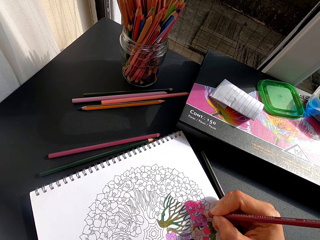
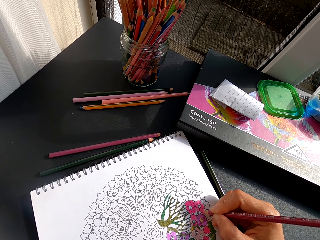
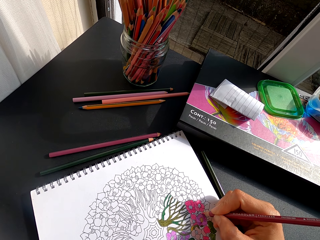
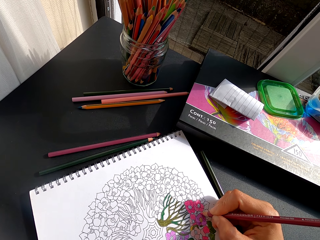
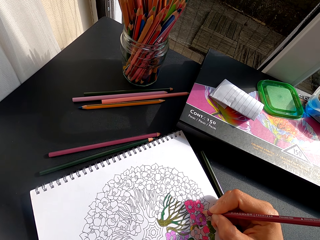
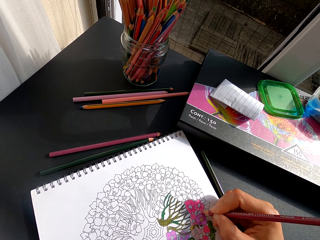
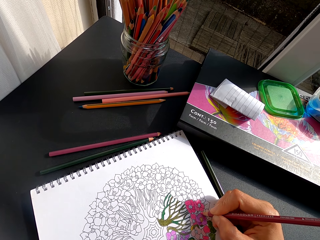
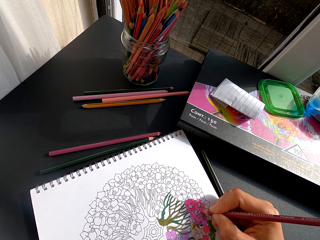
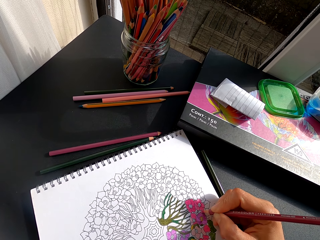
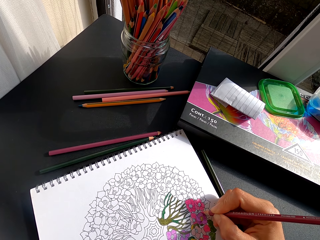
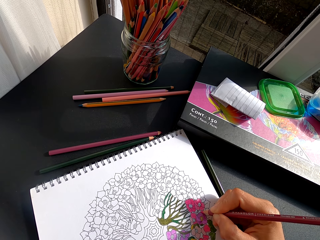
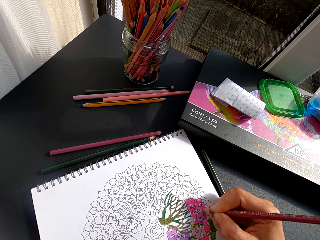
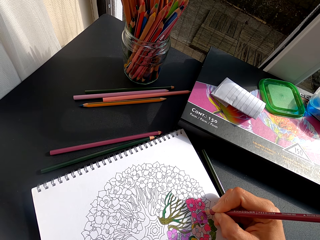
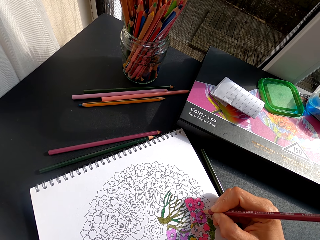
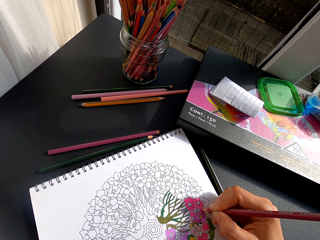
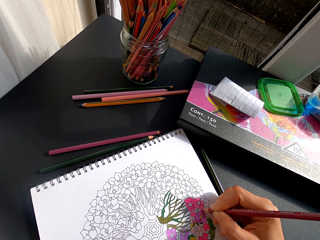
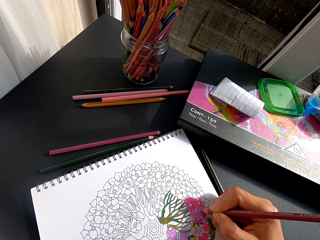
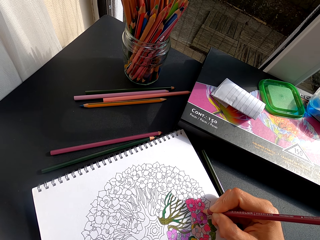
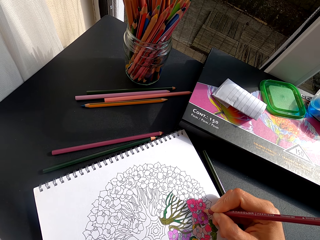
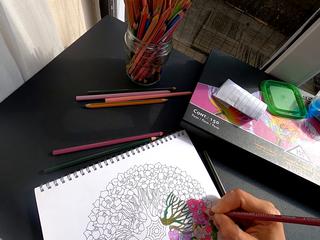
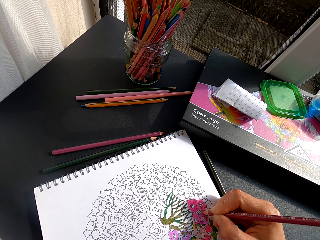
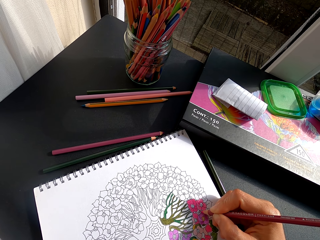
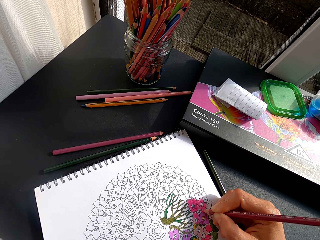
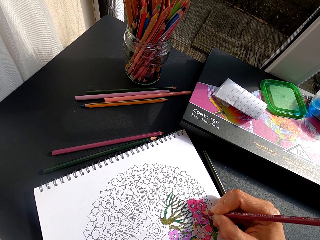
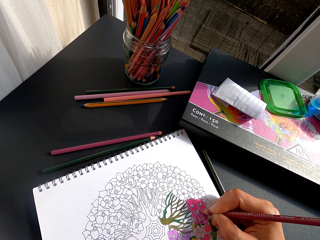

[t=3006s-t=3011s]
The camera wearer holds a color pencil.

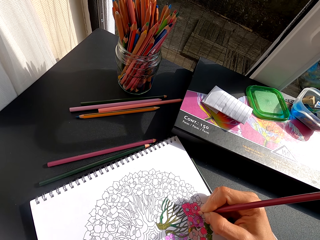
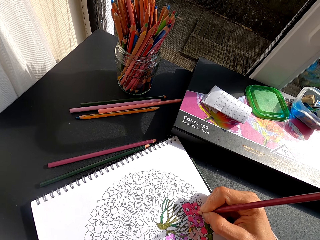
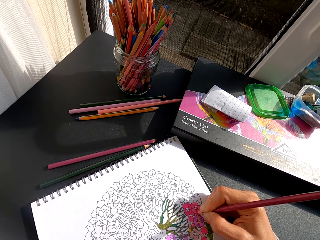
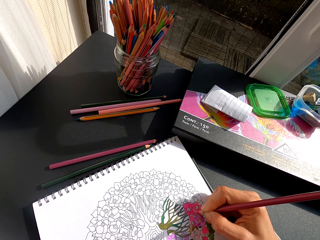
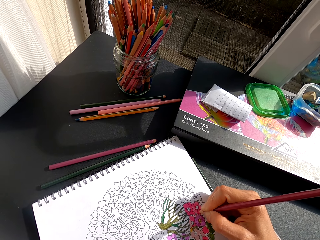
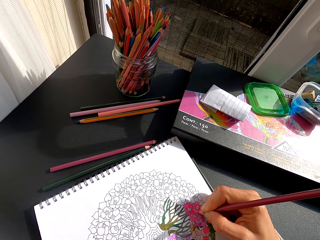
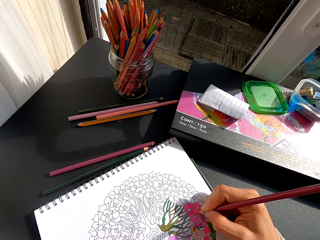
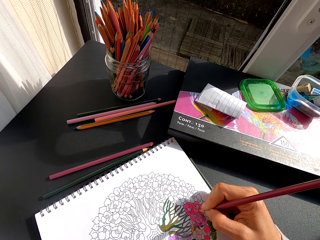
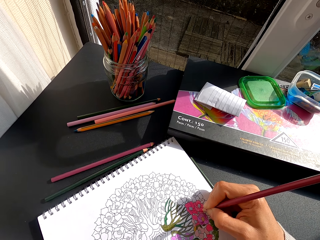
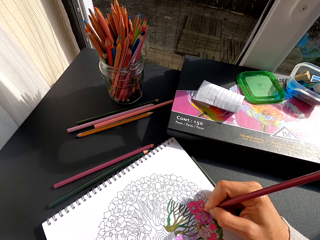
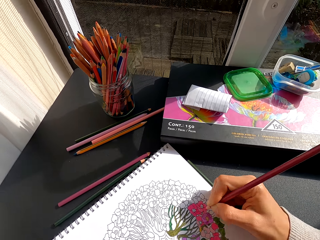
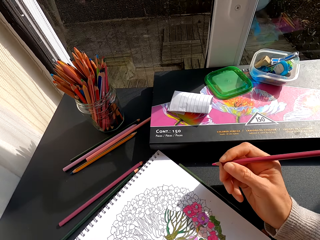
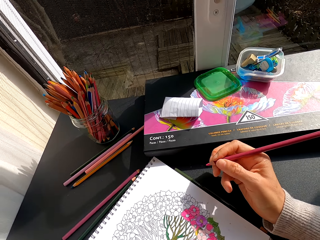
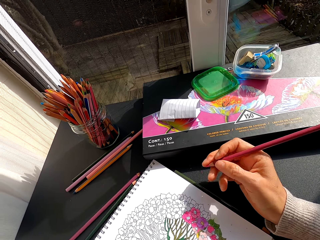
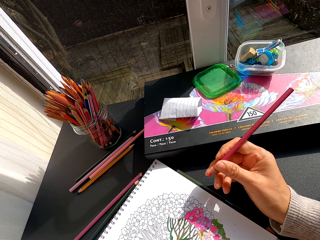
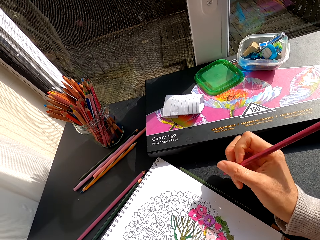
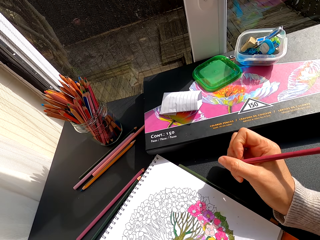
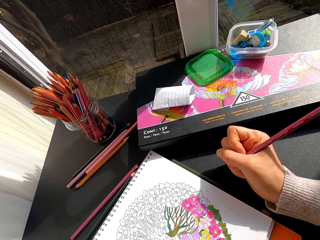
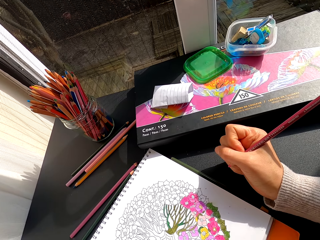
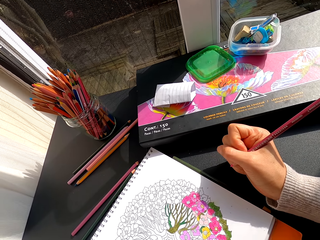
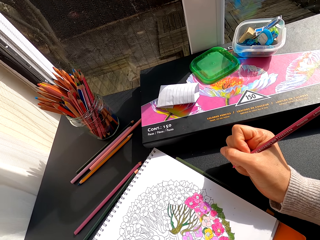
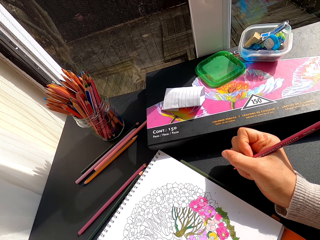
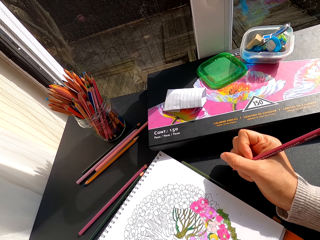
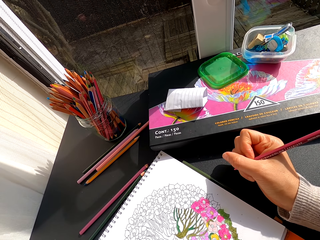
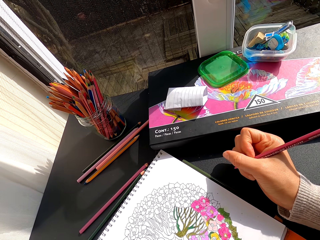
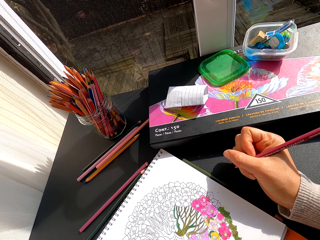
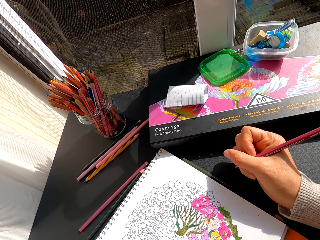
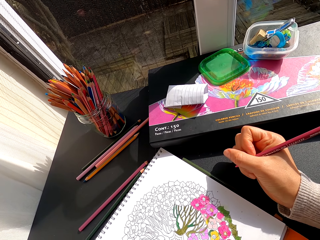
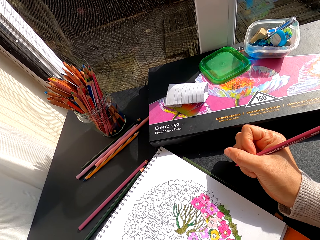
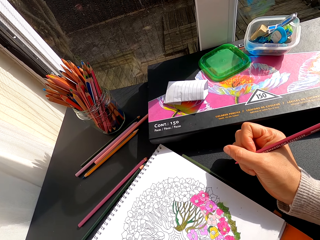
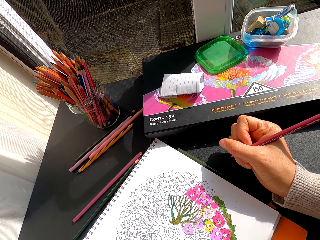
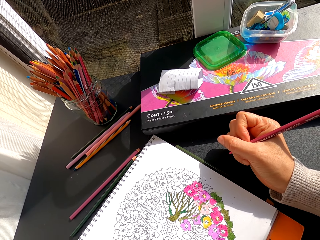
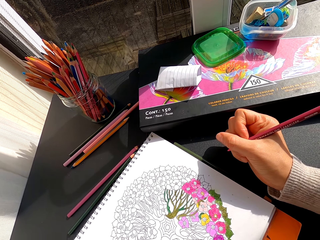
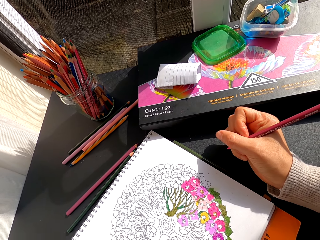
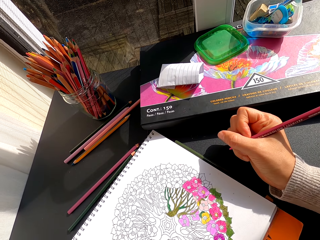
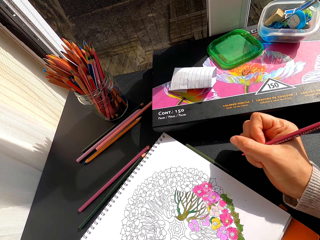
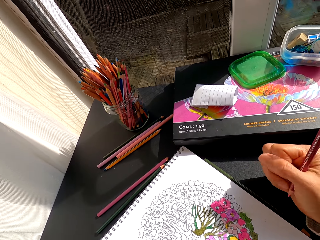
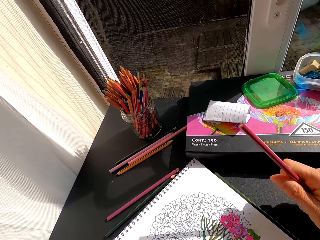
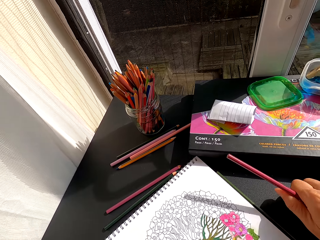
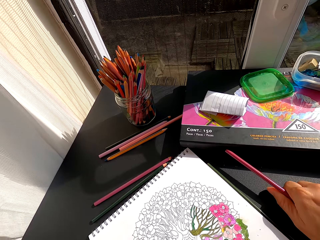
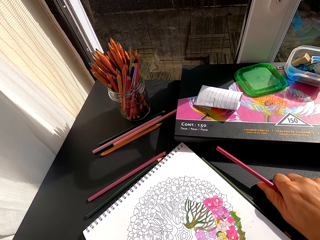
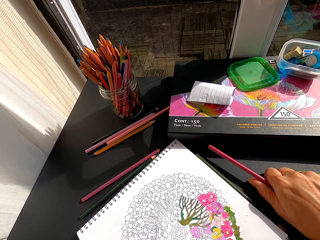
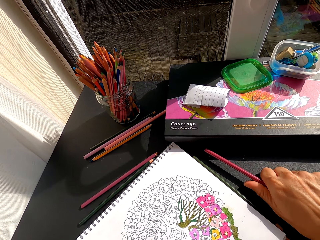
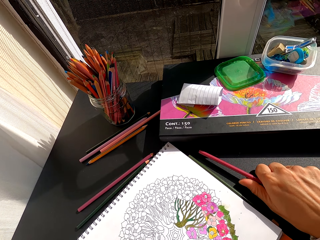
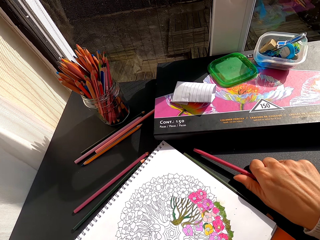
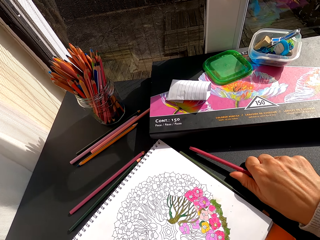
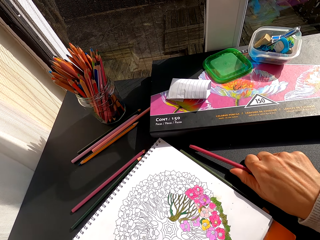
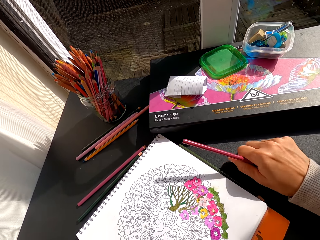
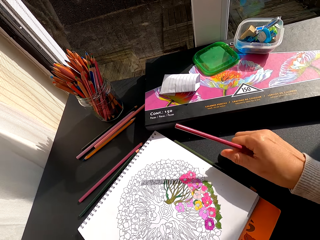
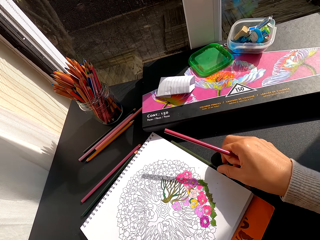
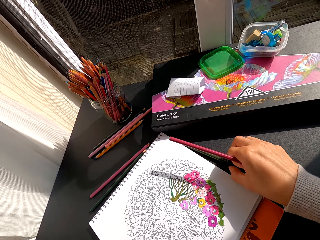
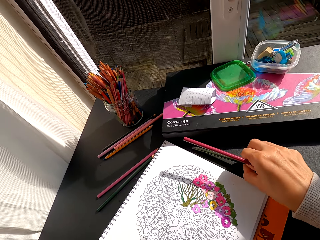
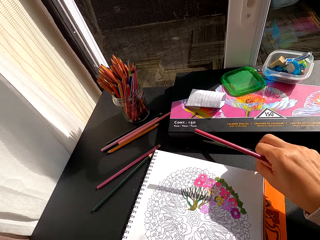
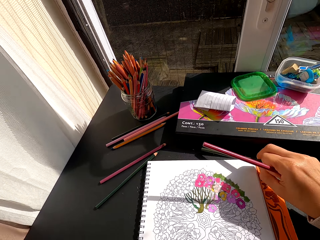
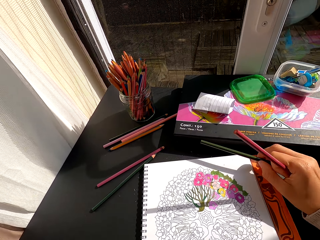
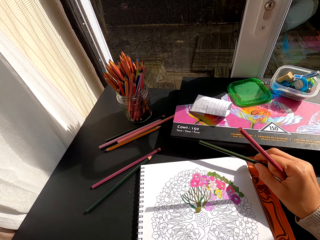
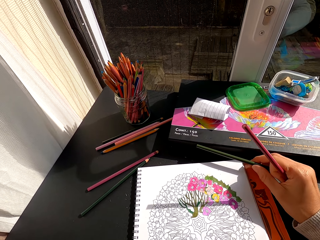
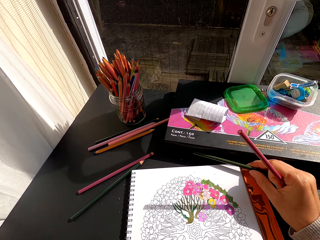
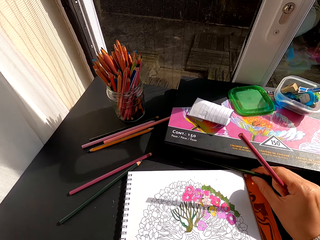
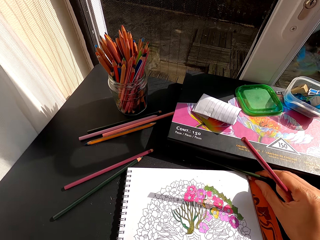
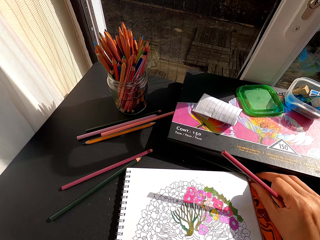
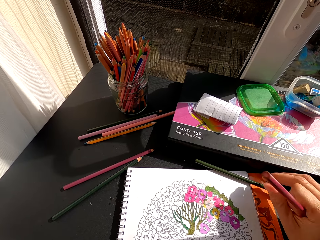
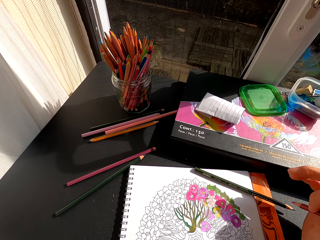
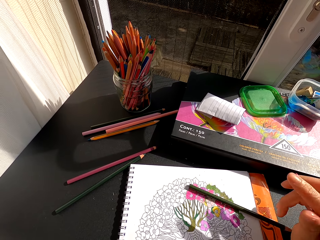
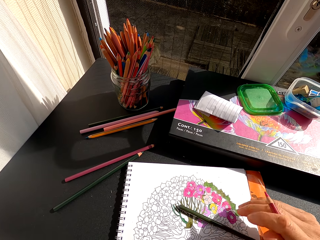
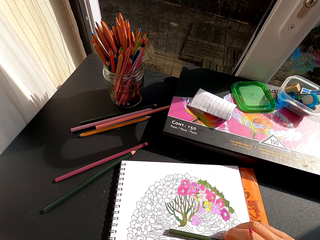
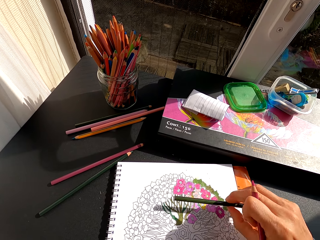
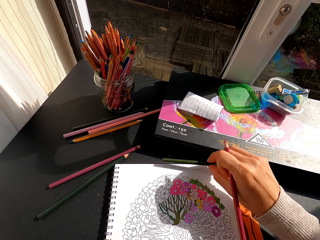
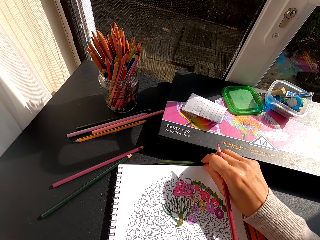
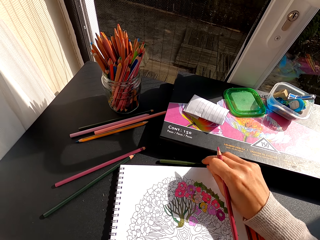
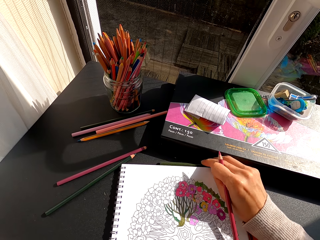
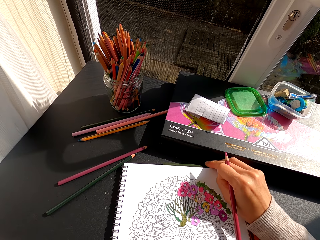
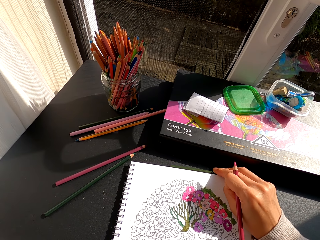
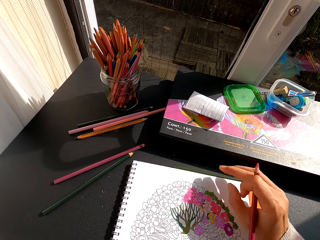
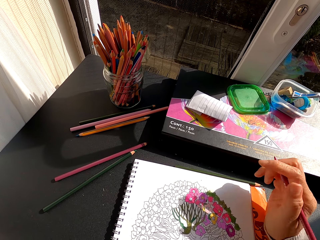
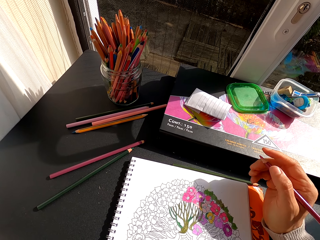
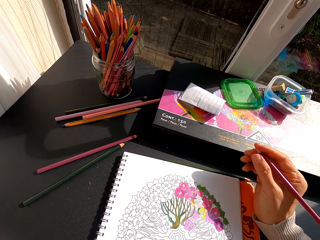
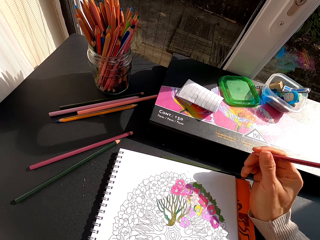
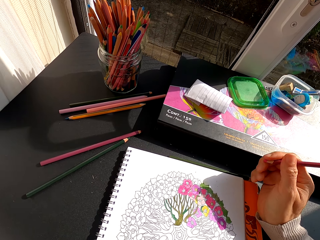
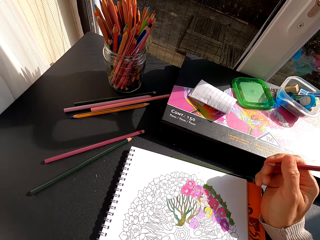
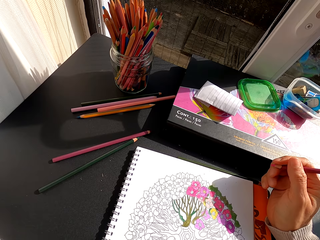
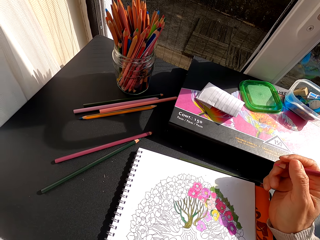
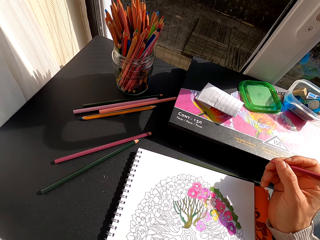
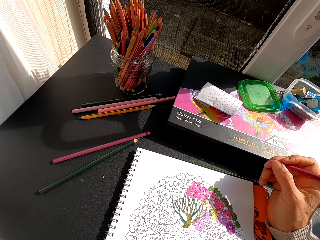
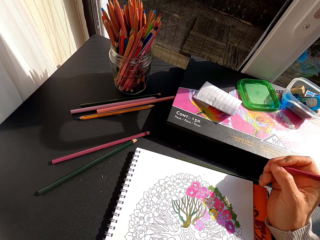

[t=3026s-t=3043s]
The camera wearer turns to the side. They hold a color pencil. They turn to the side. They hold the color pencil. They turn to the side. They hold the color pencil. They pick up another color pen or color pencil from the table. They adjust the book. They adjust the book on the table. They put the color pencil on the table. They pick up the color pencil on the table. They put down a black color pen on the table.
